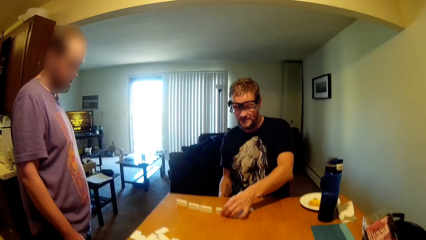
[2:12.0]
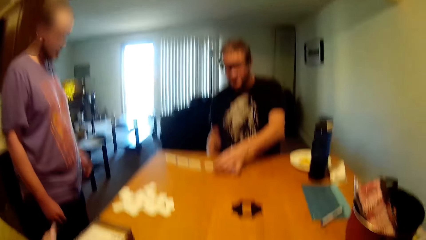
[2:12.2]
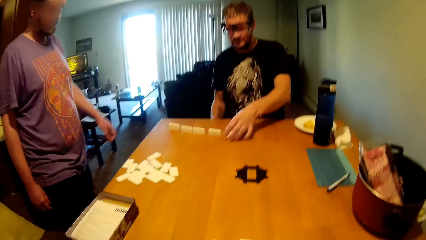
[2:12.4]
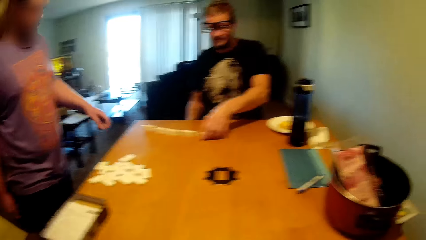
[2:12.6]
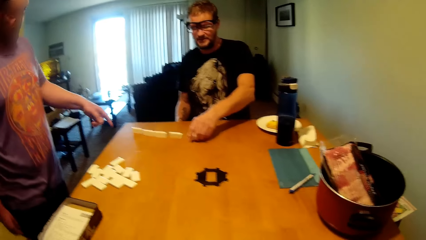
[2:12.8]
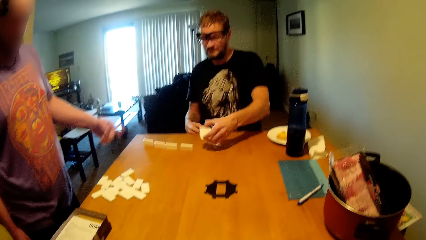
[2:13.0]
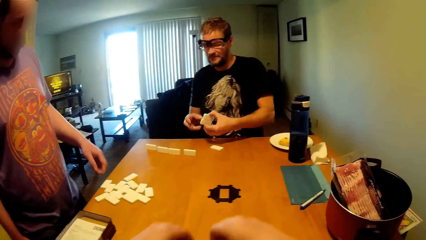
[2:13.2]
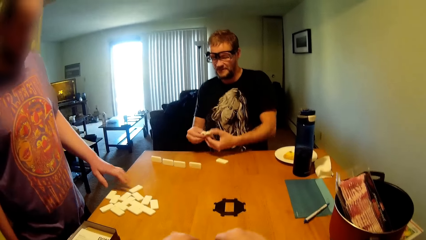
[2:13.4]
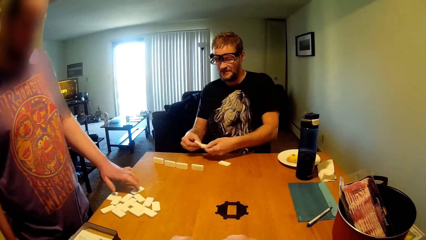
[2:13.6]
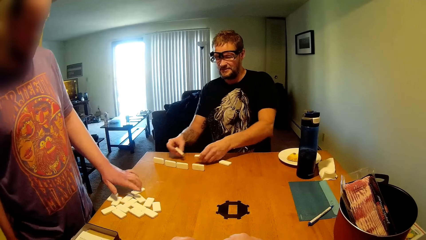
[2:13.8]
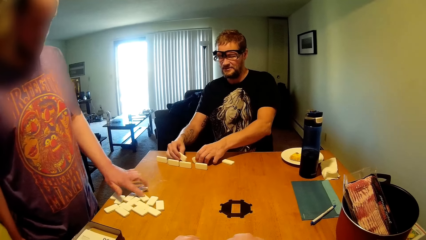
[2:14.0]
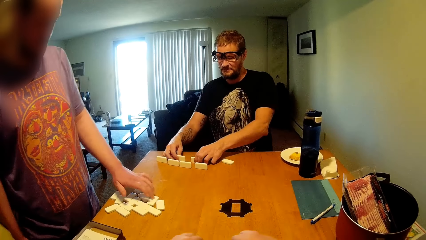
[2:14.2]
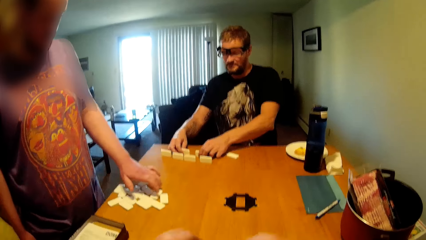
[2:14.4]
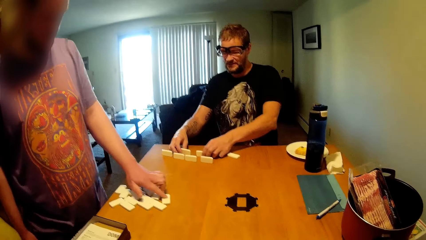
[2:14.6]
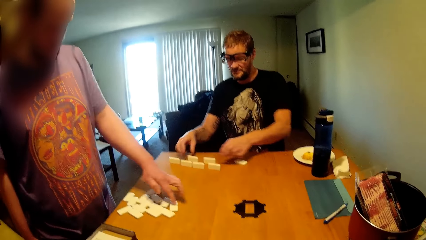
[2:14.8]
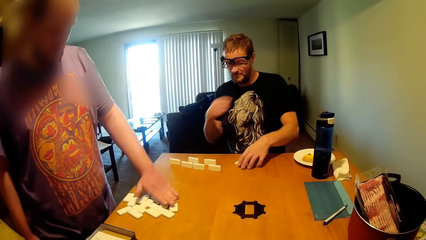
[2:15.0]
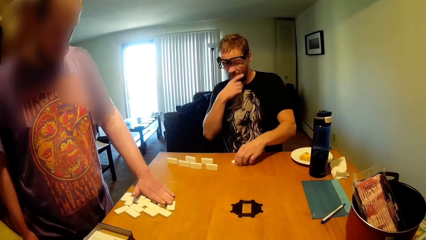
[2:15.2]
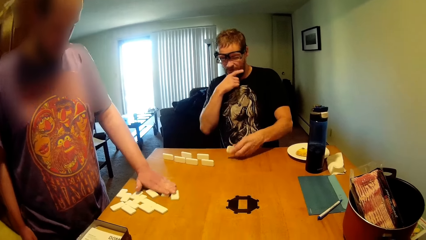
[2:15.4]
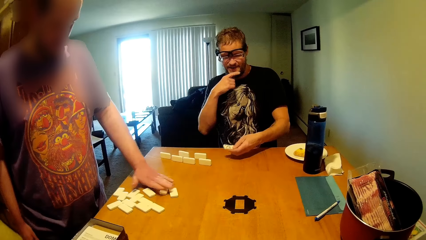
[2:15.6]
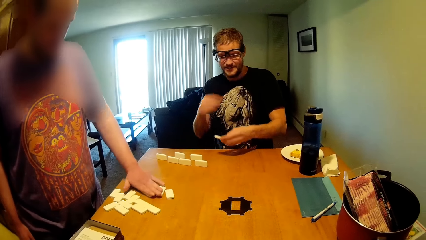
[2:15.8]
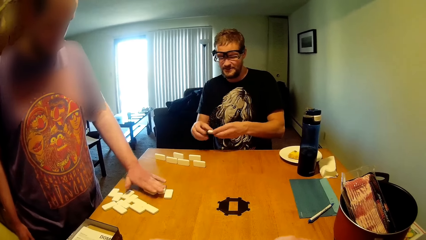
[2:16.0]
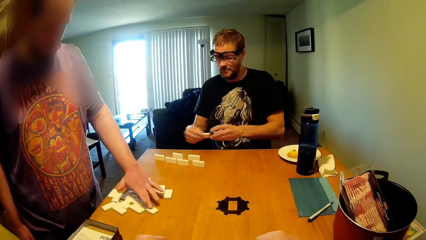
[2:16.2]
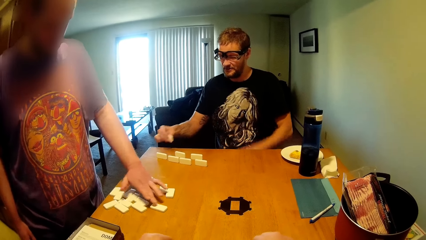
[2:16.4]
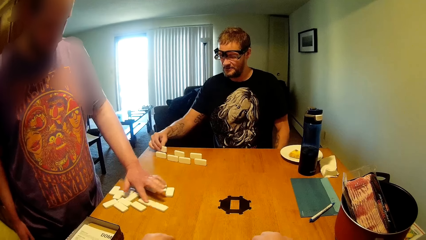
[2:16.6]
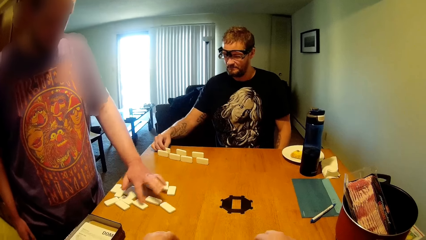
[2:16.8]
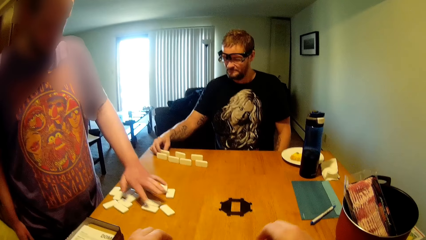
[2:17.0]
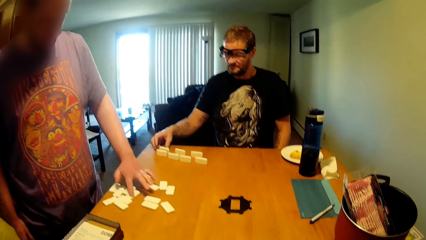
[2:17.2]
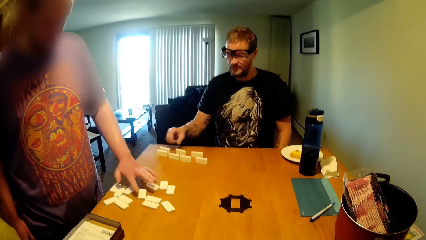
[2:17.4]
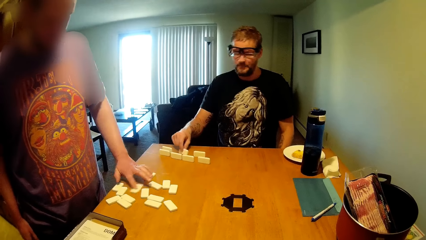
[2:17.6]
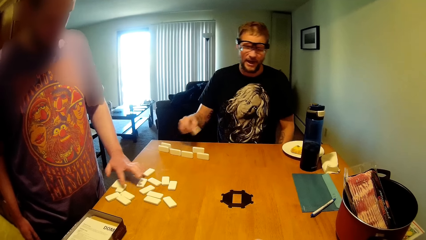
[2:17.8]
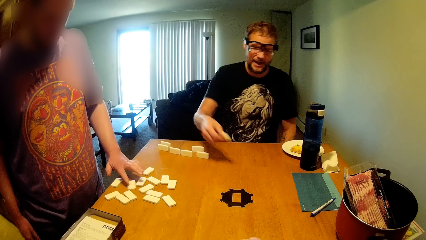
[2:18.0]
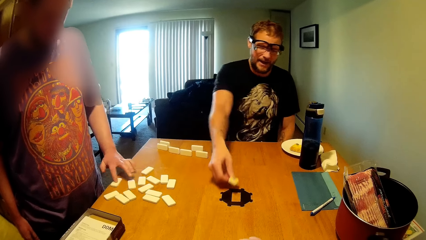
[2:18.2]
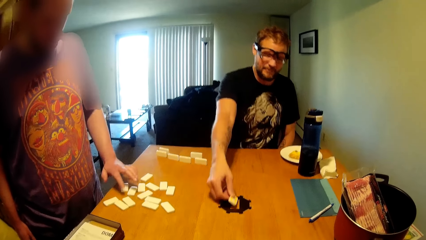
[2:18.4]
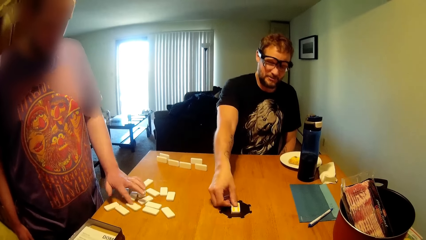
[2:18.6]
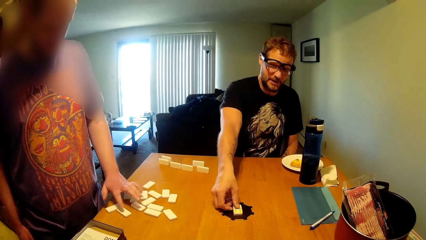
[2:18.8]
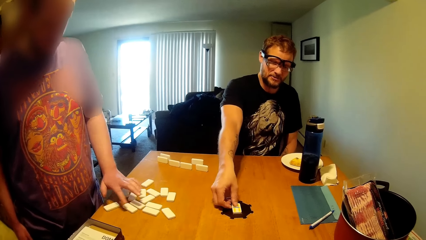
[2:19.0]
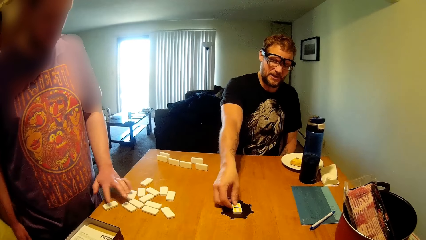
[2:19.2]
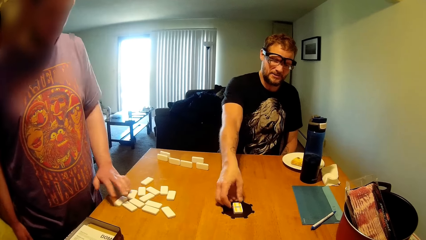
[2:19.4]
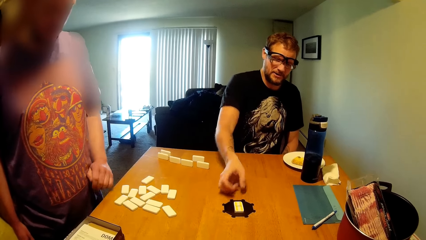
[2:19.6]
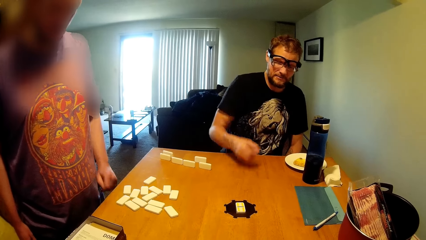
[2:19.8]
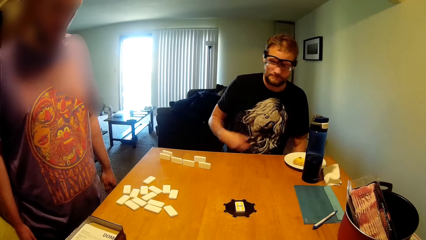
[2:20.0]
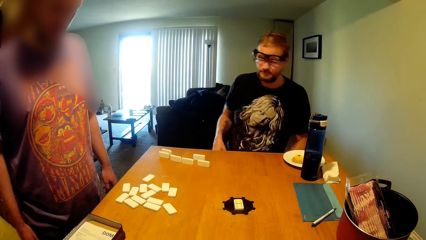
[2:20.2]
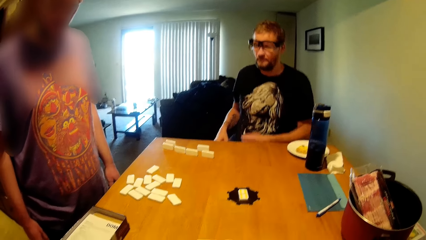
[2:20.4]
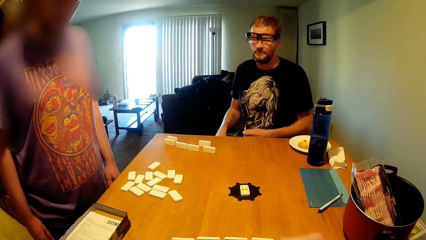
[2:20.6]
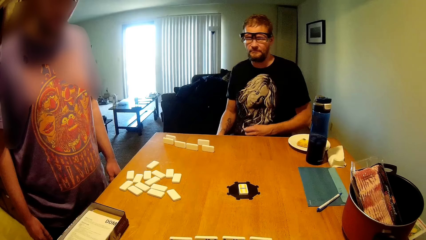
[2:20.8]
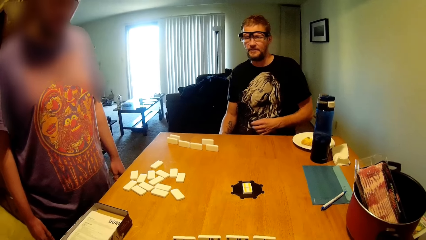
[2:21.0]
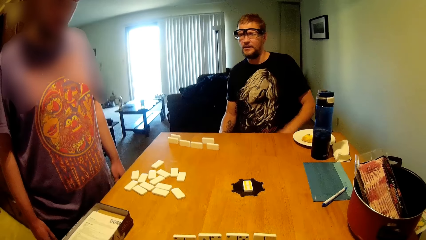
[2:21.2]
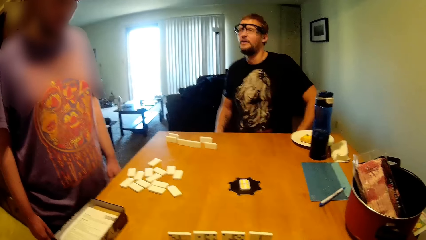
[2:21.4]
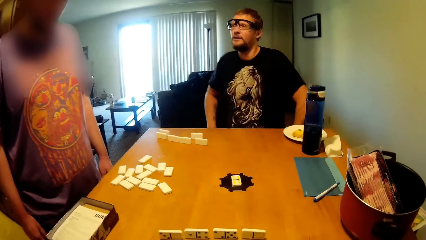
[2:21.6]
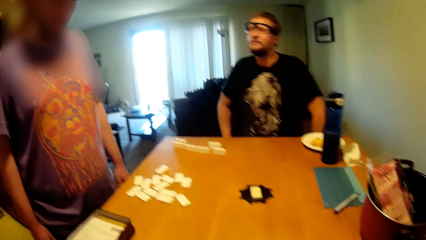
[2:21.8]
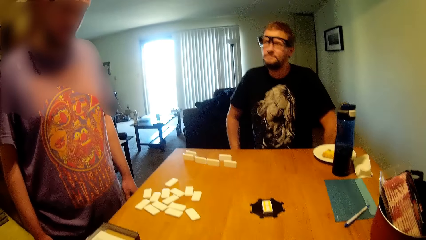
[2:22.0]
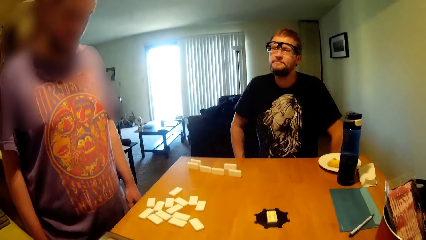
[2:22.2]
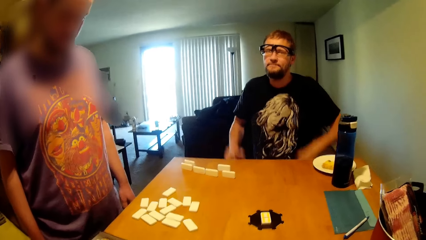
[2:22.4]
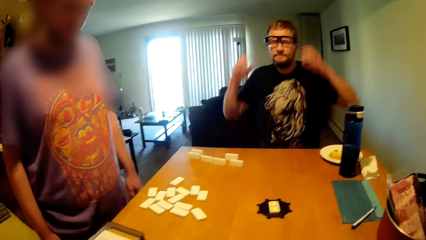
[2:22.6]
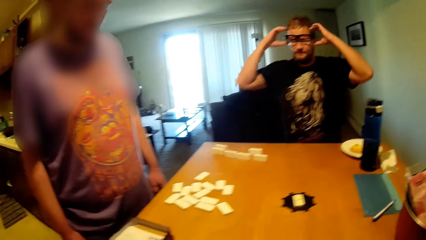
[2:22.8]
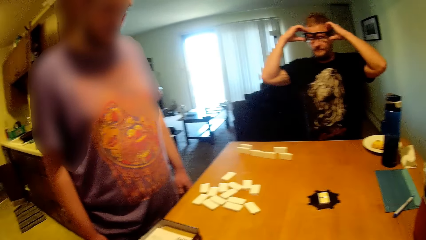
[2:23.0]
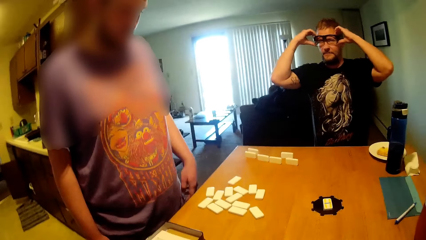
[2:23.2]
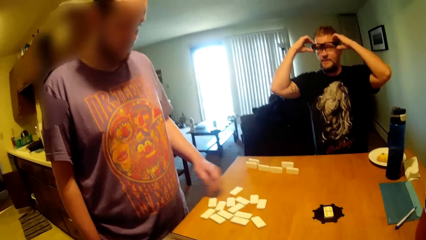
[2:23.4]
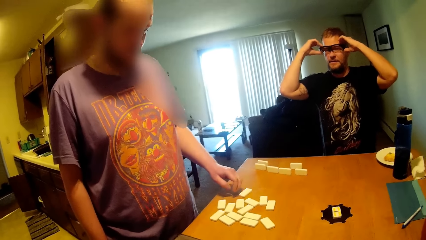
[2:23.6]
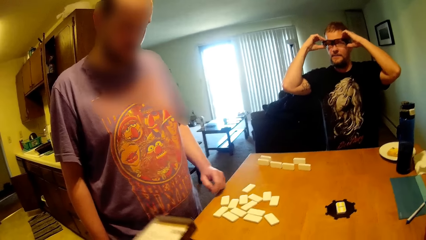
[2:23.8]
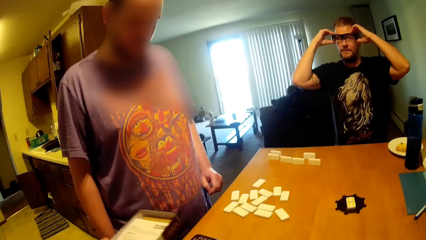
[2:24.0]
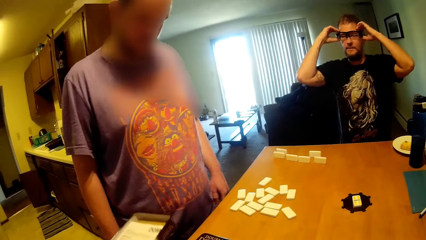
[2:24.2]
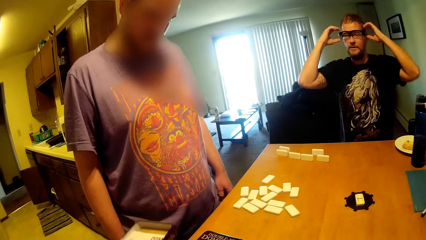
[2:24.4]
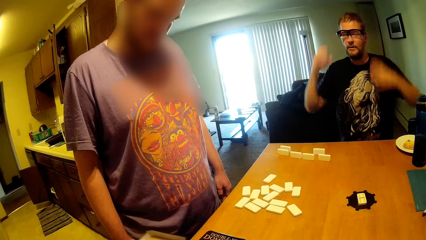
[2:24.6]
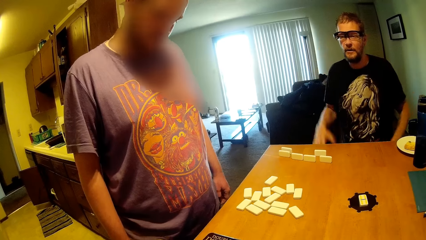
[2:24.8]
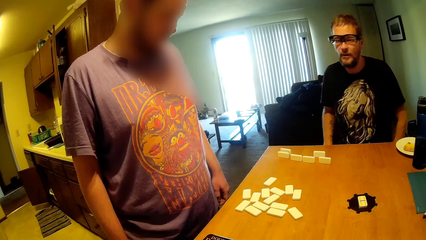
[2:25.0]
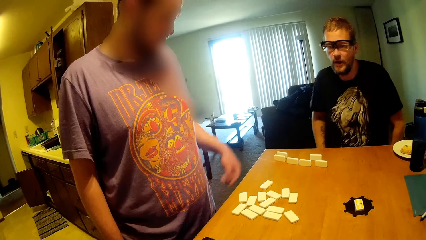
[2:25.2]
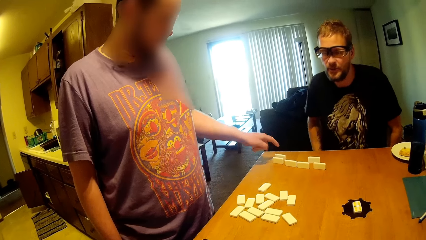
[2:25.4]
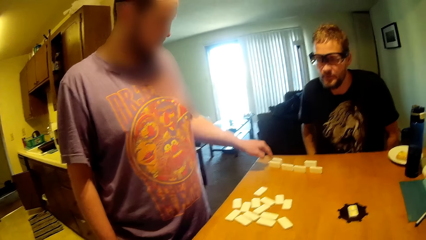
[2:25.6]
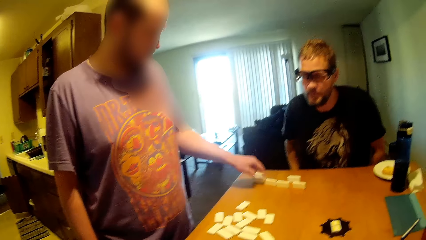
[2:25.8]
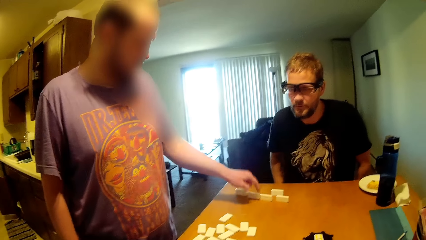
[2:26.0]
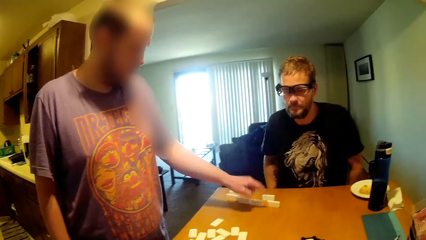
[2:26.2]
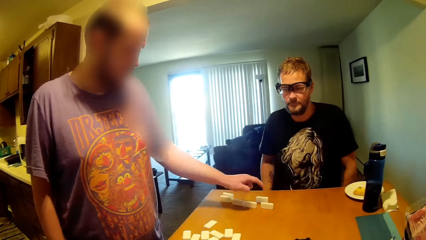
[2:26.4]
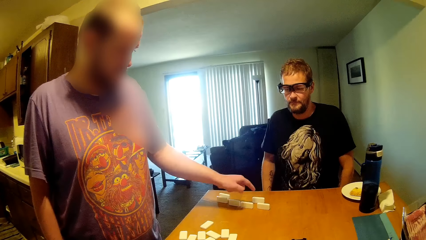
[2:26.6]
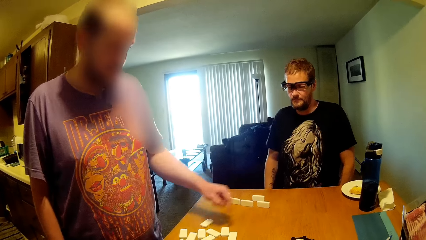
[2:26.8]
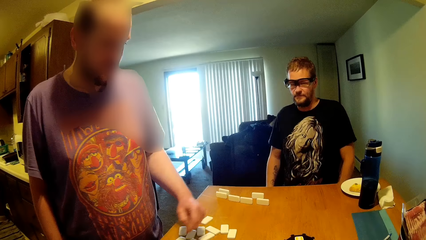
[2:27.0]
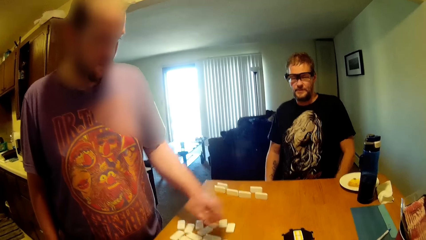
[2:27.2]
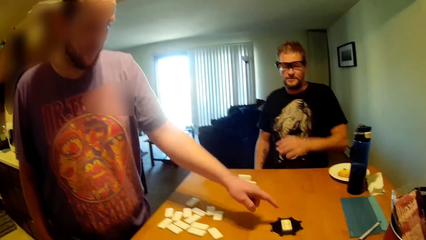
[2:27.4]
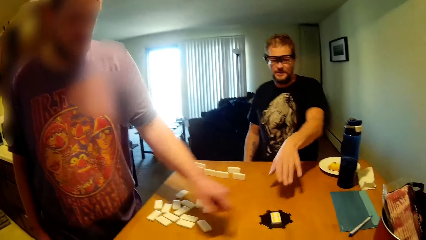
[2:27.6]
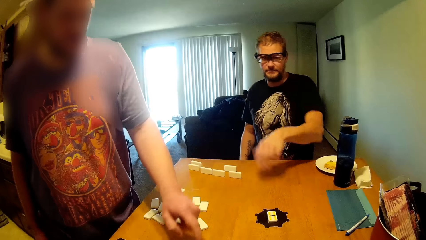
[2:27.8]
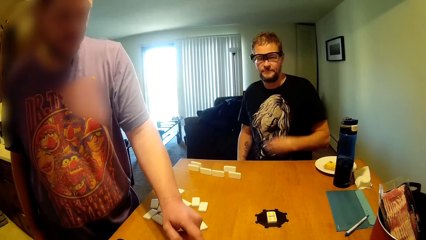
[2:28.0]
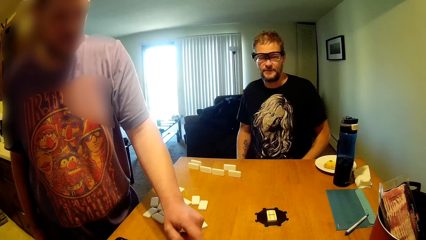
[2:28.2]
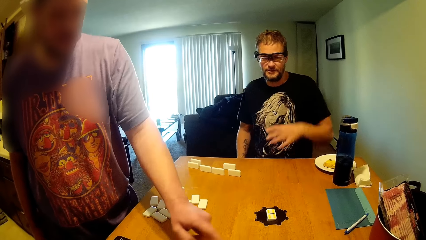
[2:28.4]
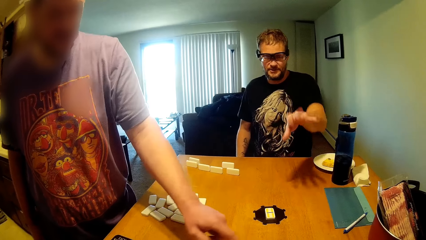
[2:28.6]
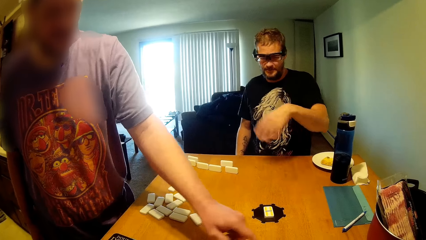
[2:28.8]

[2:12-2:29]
A person counts the scrabble tiles. Another person picks up a dominoes block and puts the block on the table. A man moves dominoes blocks on the tables. The second person picks up a dominoes block, puts the dominoes block on the table, puts the scrabble tiles in the middle of the table, and adjusts the glasses. The first person counts the scrabble tiles.
